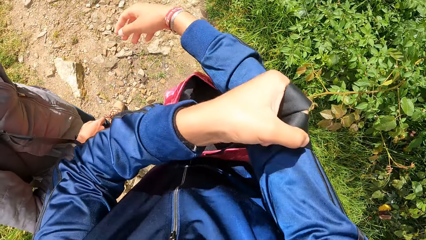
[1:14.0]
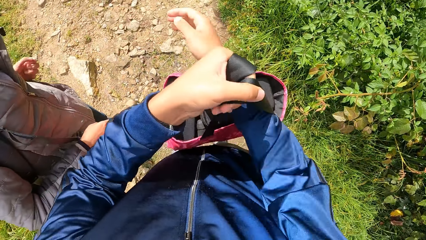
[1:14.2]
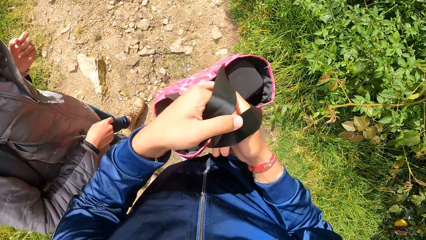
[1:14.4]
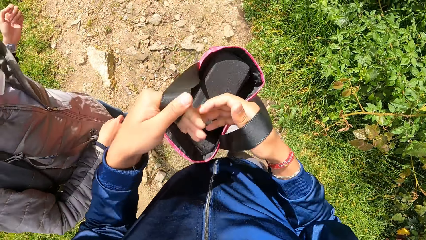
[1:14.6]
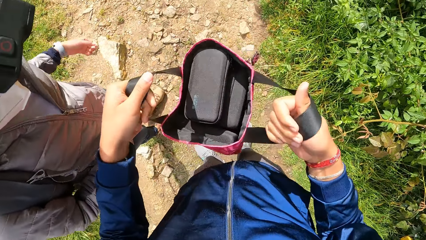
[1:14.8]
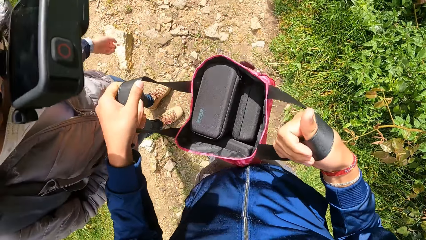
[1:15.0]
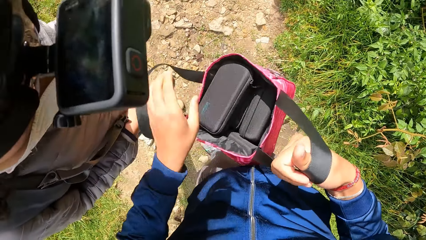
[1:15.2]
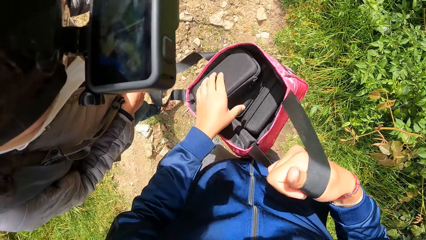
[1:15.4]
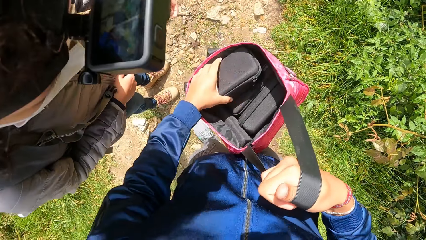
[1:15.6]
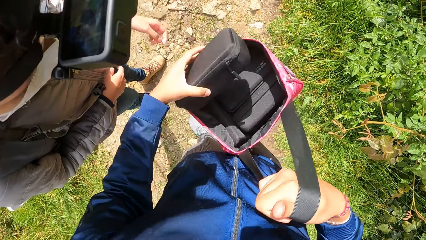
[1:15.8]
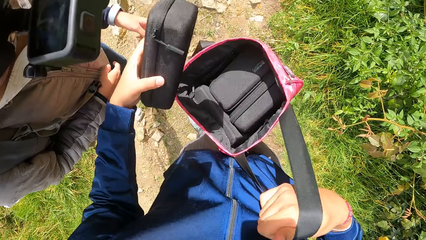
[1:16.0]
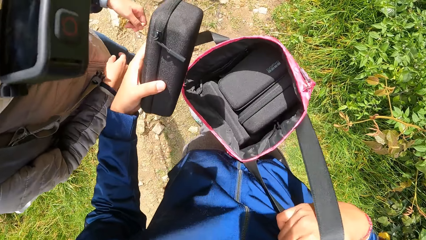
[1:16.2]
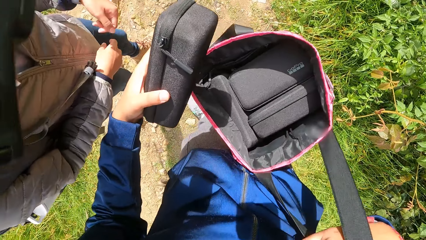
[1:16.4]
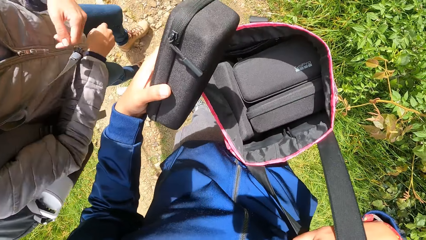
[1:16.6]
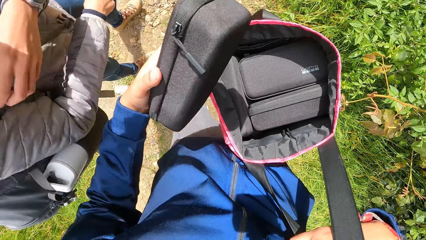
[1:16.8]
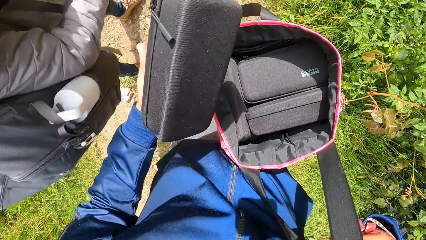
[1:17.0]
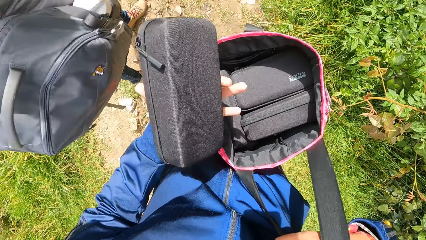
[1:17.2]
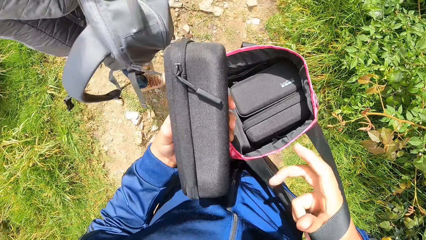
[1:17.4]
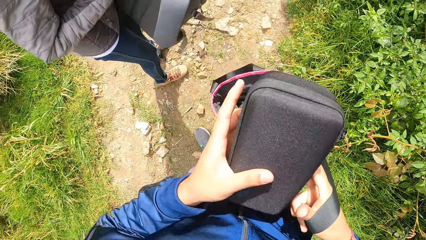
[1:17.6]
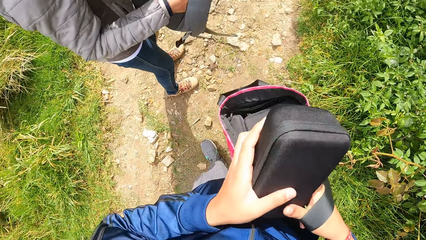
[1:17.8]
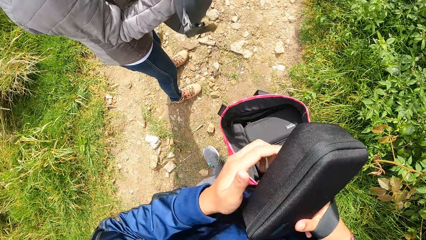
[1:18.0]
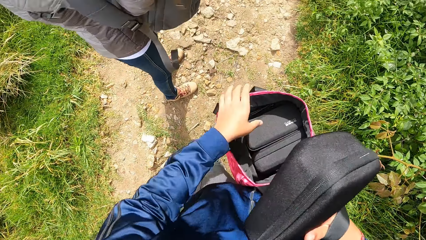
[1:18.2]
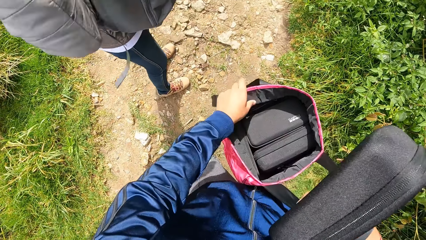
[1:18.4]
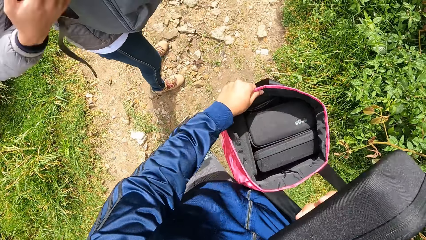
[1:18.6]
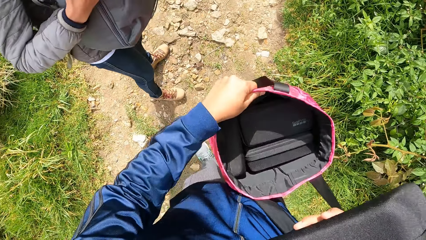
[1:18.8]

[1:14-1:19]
The camera wearer holds the bag with his hands. He opens the bag with both hands. He removes a pack or small bag from the bag with his left hand. He holds the pack with his right hand. He transfers the small bag from the left hand to right.

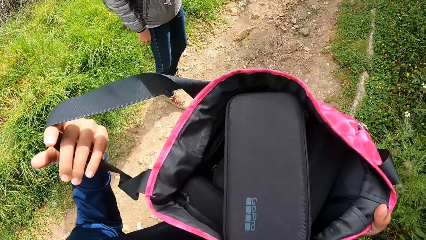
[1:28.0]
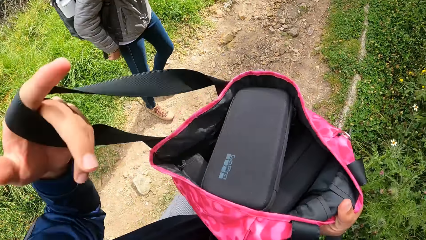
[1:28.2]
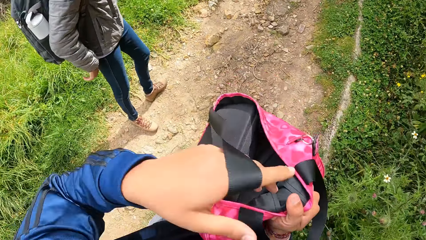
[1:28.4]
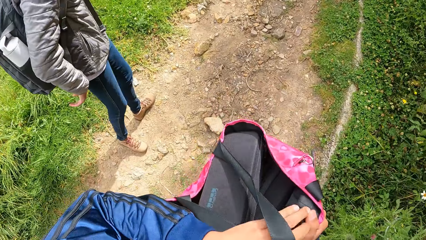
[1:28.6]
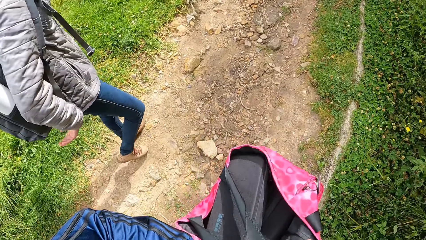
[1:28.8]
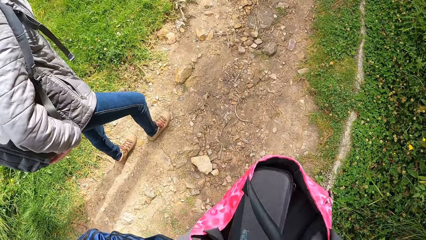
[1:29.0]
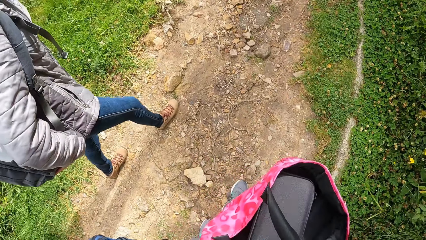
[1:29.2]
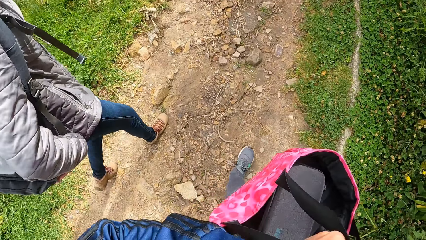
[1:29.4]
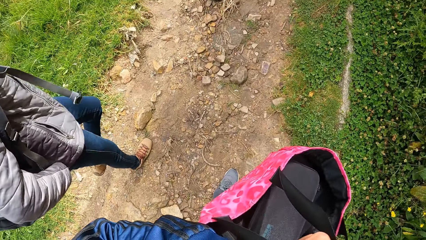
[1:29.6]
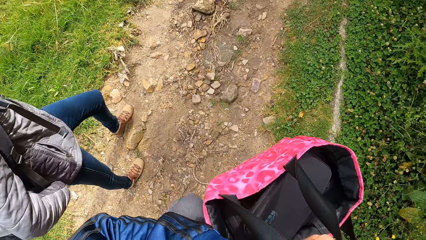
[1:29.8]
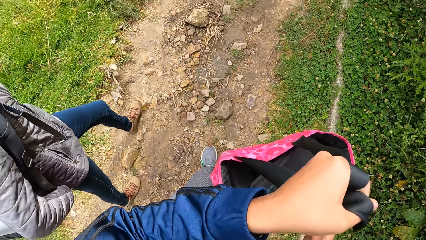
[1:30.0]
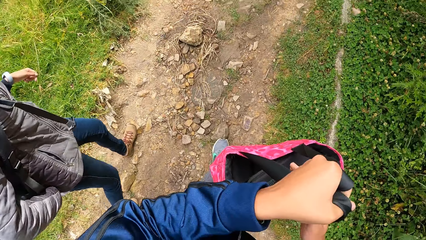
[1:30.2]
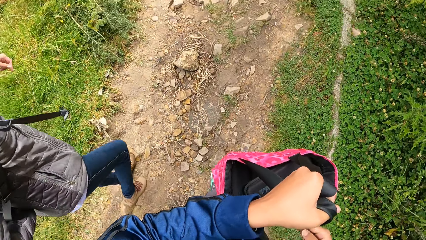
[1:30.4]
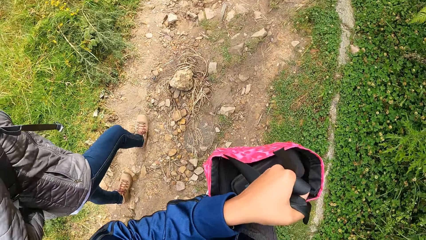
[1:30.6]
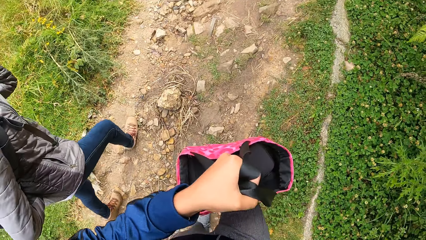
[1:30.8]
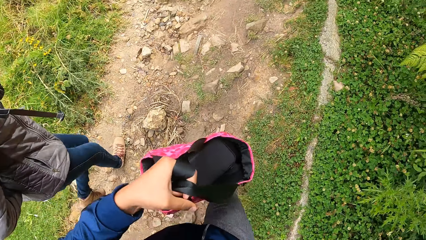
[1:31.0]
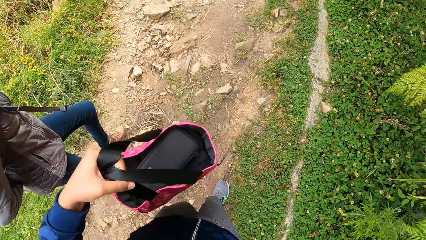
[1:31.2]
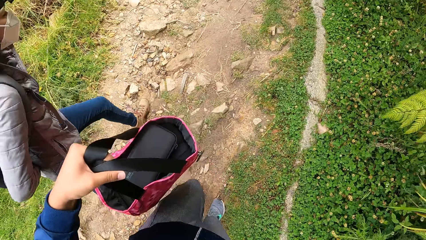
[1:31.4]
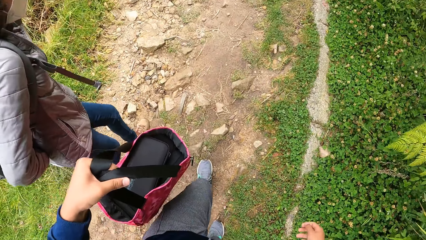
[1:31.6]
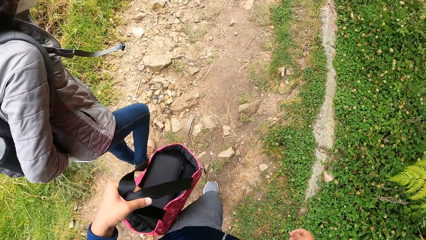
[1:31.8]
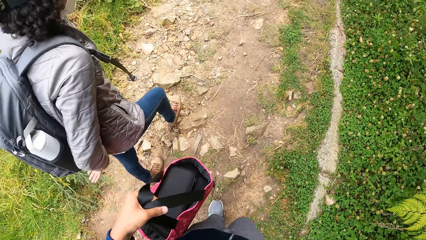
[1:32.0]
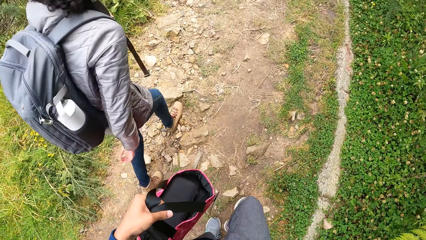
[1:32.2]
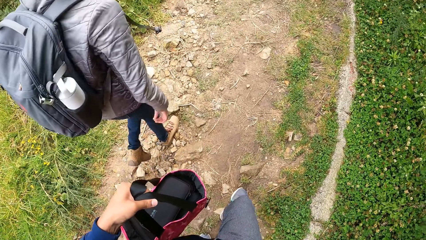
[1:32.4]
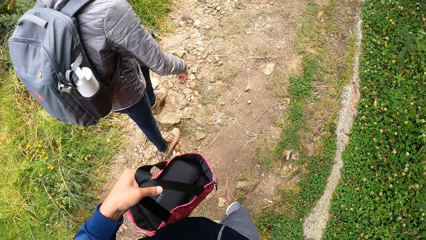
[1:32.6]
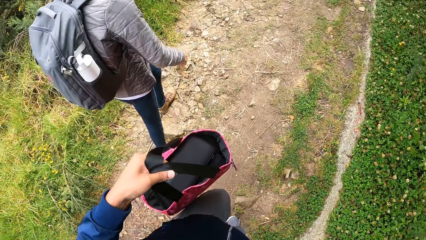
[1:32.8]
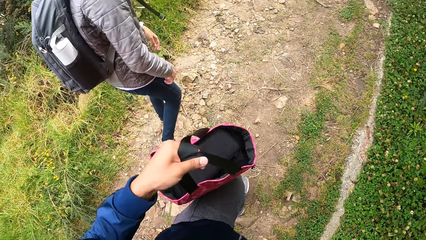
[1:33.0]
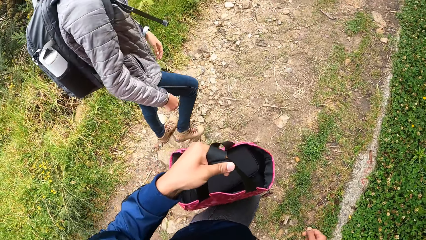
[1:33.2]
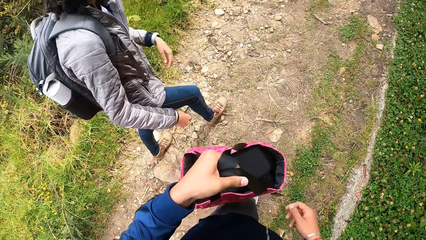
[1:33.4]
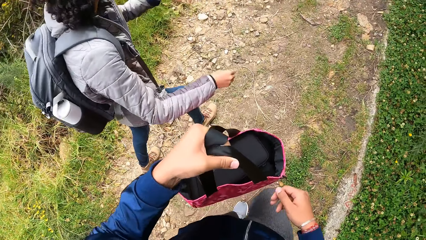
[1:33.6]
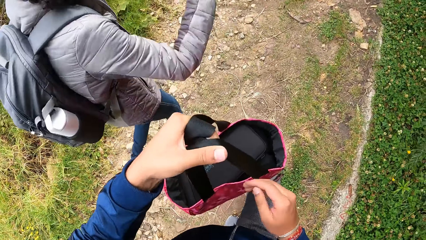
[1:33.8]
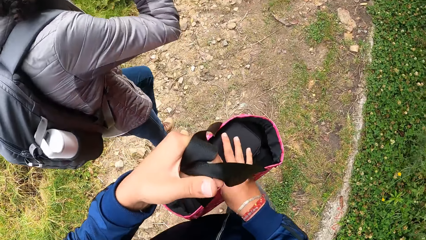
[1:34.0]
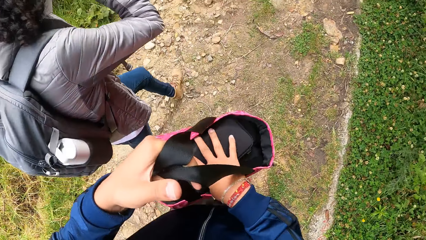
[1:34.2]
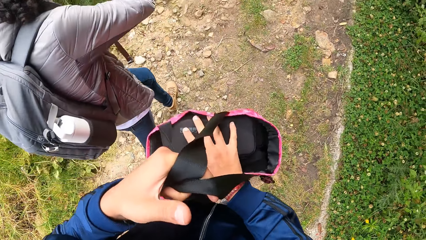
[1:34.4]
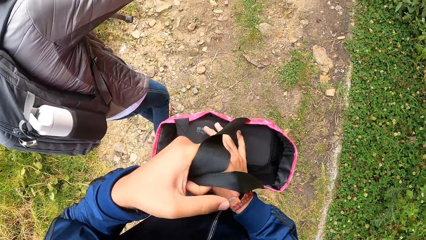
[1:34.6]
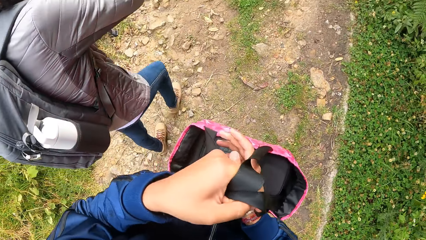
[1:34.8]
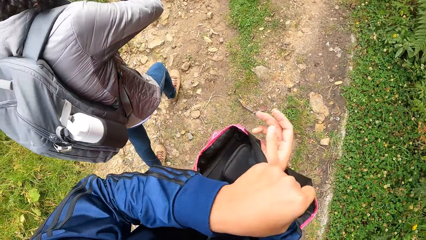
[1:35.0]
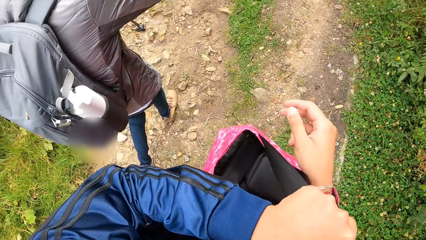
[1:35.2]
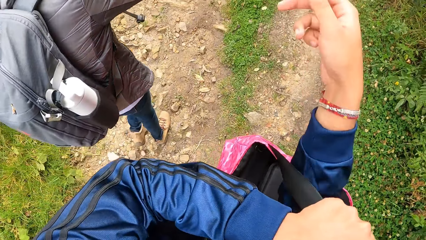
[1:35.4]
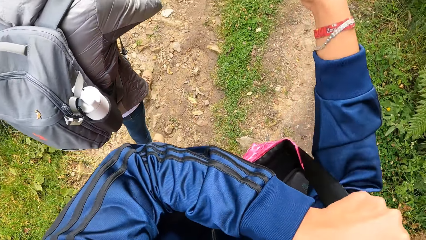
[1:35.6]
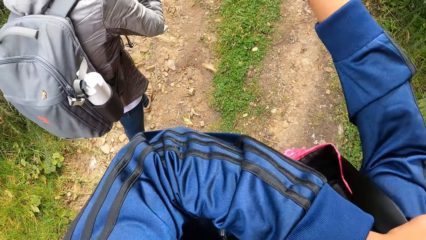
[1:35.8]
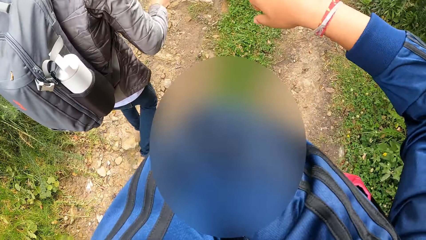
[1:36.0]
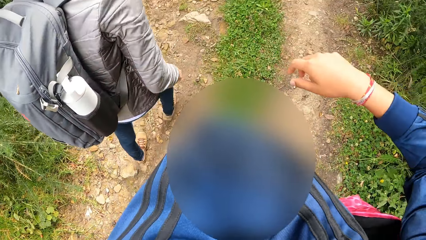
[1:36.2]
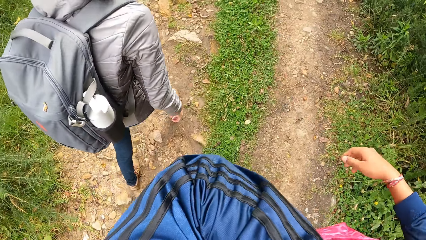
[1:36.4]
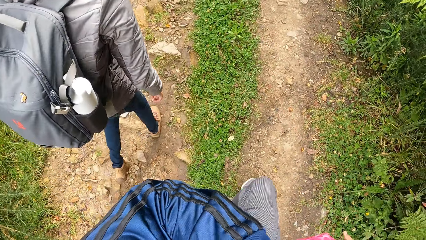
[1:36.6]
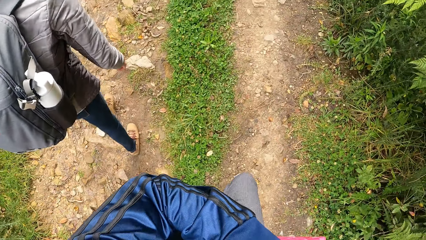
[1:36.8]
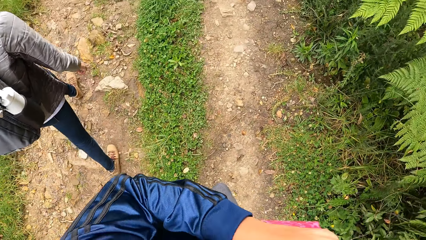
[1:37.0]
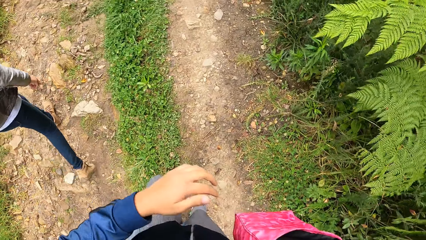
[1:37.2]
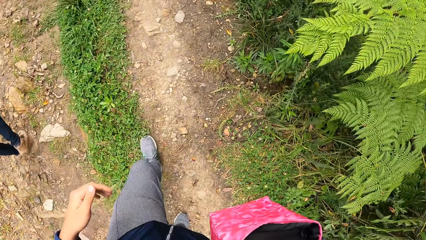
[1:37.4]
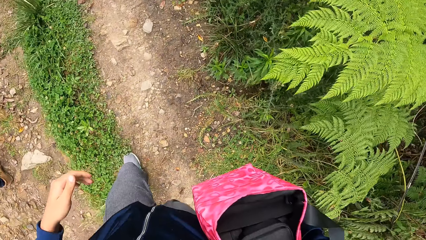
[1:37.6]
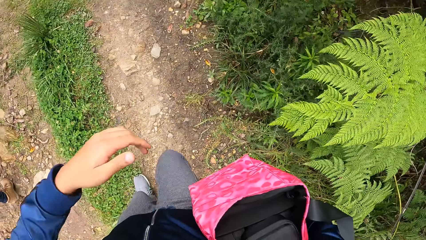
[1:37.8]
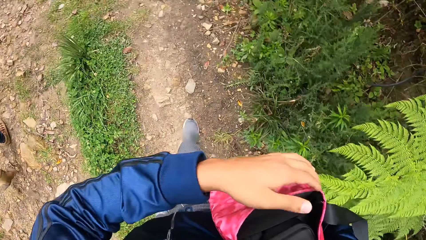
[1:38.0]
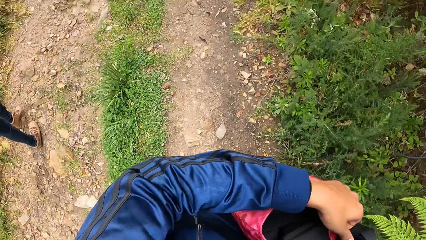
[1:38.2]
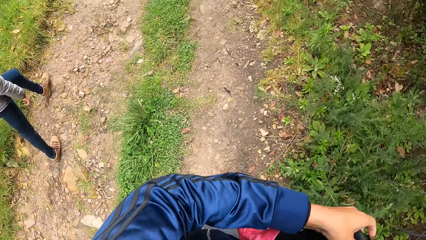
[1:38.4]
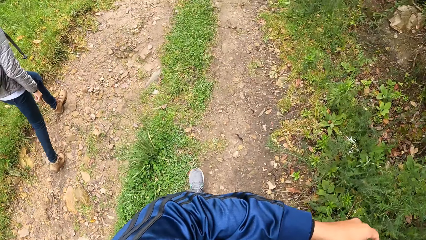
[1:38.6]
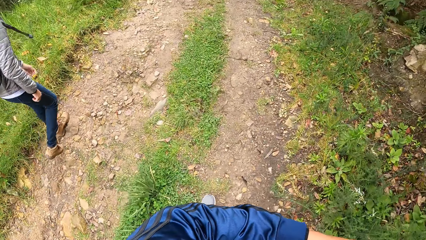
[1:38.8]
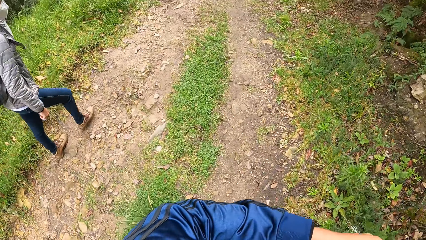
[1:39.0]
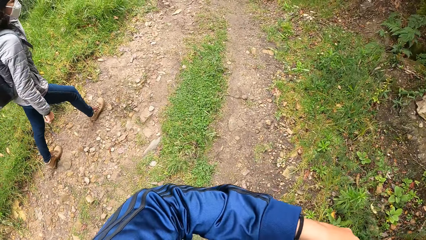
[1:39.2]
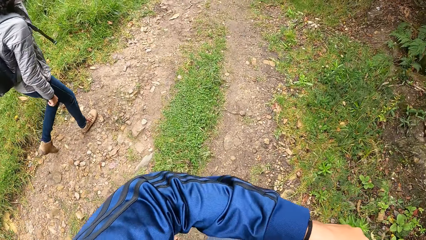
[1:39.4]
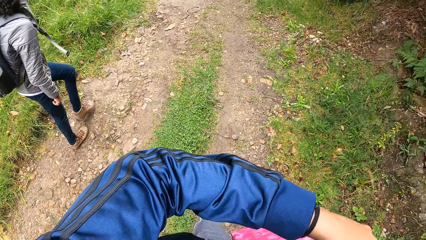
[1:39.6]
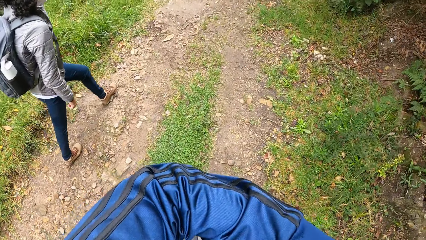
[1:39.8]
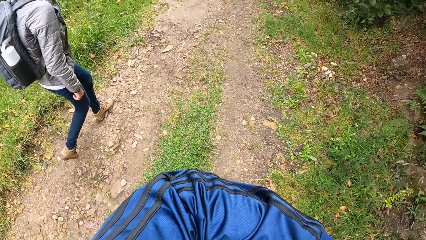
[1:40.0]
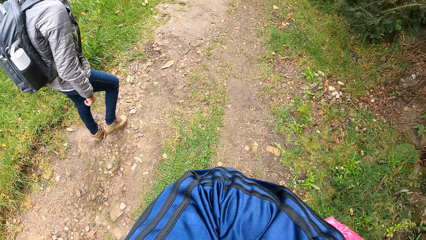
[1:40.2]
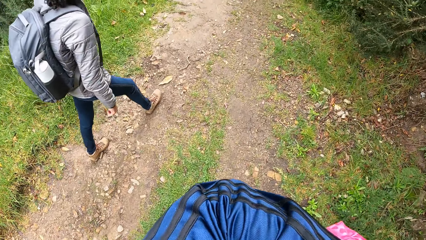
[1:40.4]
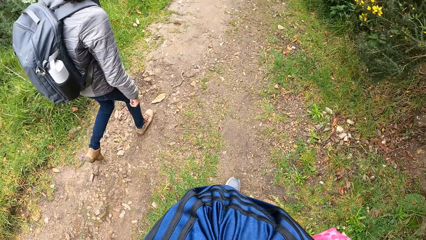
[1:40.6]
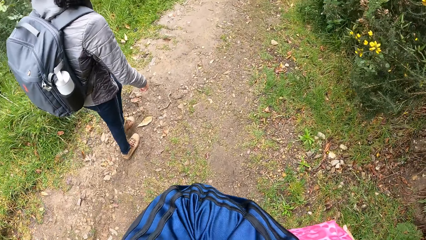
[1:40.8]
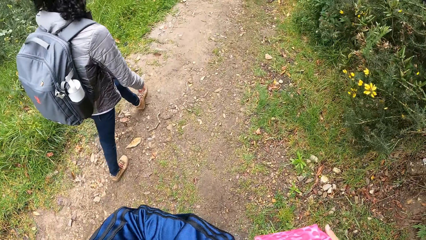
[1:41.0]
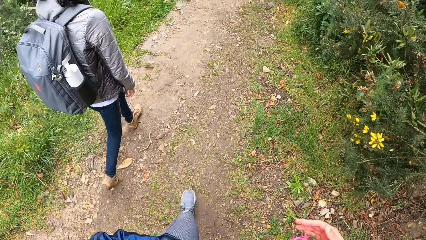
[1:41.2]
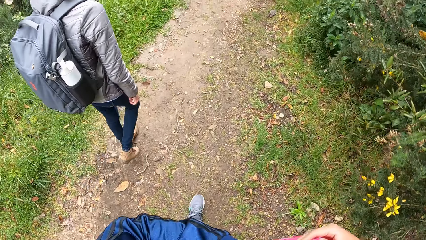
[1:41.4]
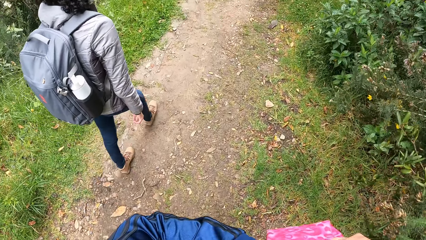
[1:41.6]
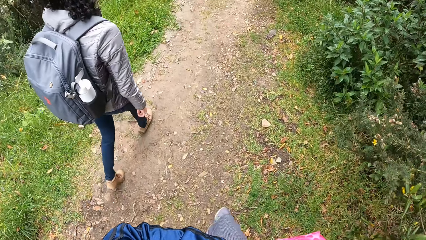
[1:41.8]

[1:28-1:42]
The camera wearer holds the bag handle with his left hand. They carry the bag with the left hand. They walk through the pathway with the woman. They put her right hand in the bag. They put the bag in his left hand on his right shoulder. They carry the bag with her right shoulder. They touch the bag with her left hand.
